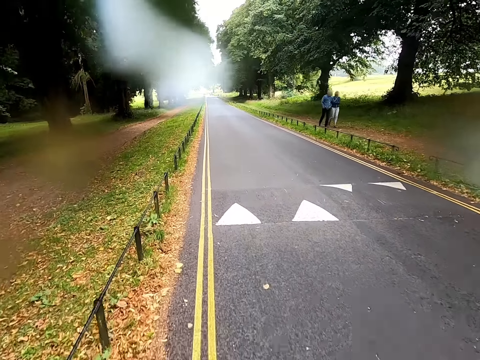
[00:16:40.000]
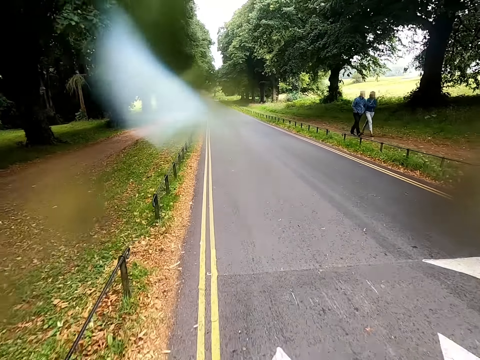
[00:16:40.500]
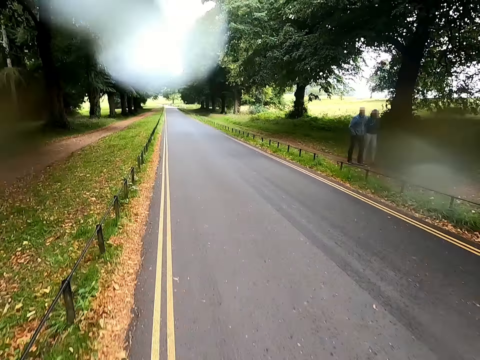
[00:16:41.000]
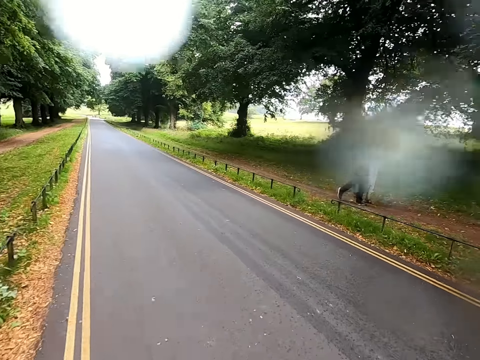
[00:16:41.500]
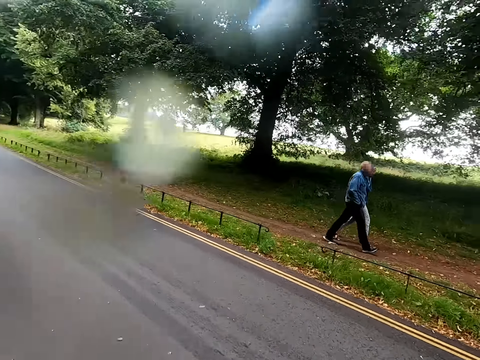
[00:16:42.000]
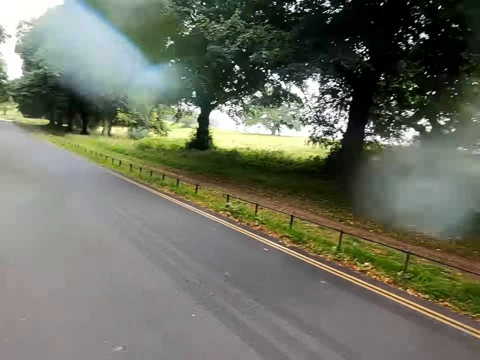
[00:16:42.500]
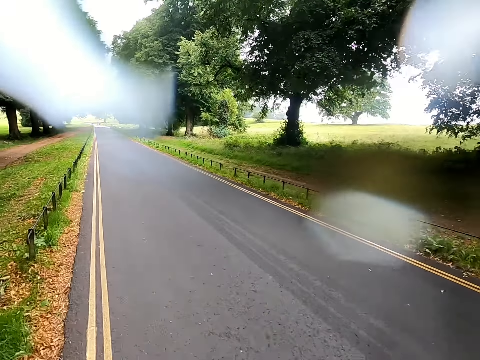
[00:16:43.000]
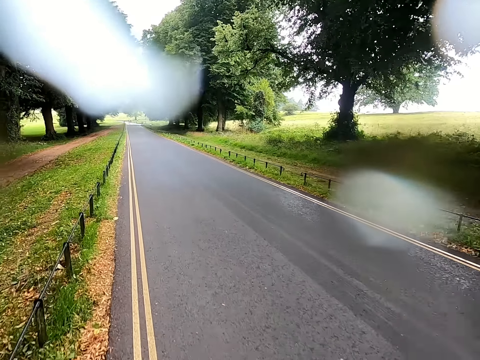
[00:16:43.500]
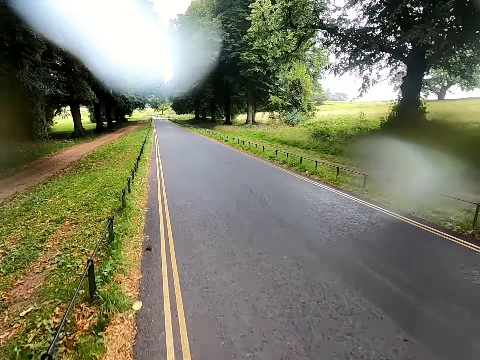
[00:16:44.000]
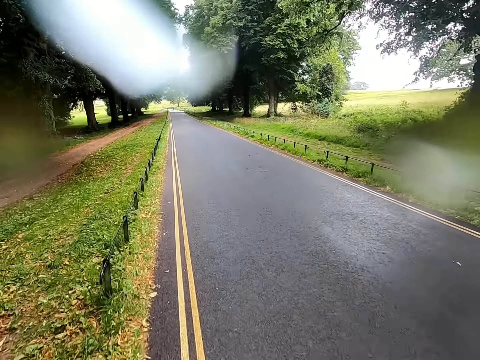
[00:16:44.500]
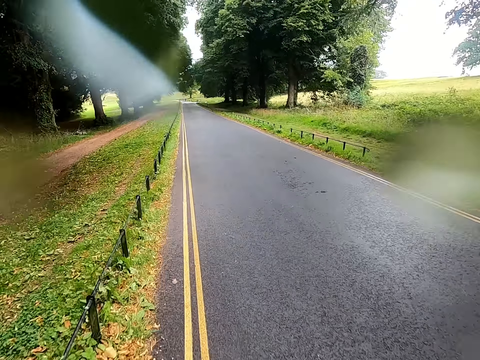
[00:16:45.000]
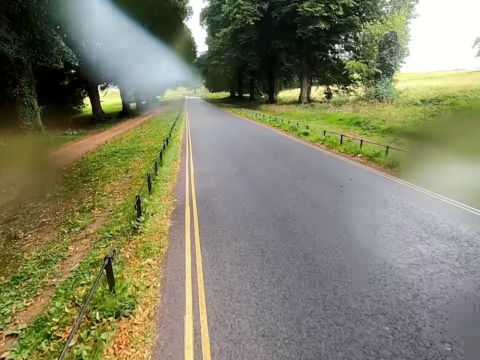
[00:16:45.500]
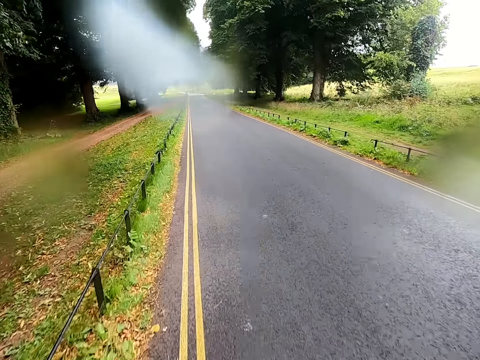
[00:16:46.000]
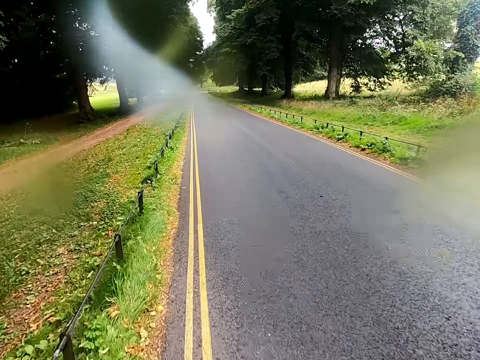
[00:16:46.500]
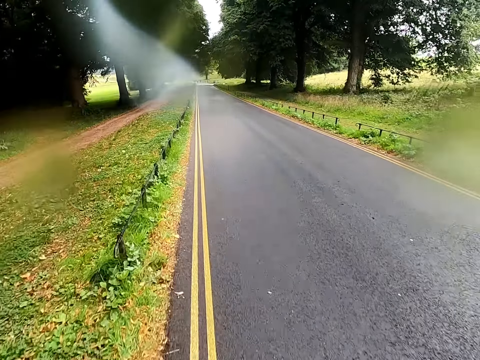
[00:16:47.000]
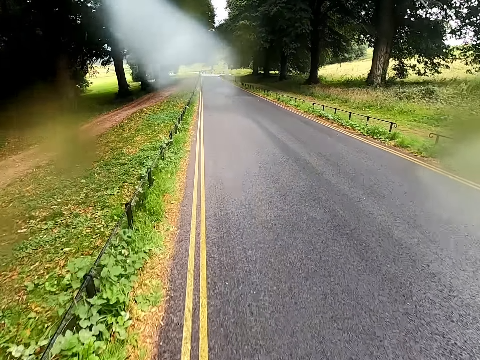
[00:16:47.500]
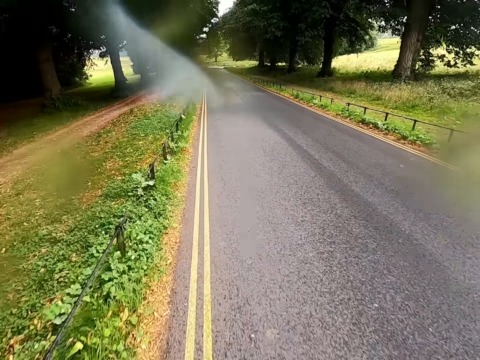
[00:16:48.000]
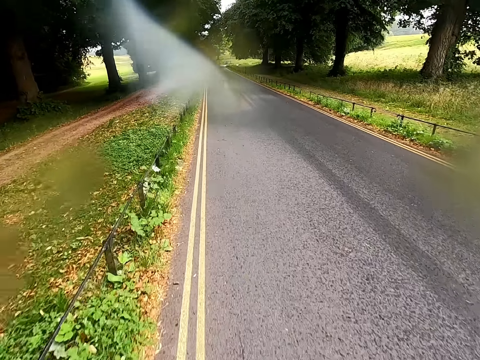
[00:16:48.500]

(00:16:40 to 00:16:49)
A man walks past the camera wearer. A lady walks past the camera wearer. The camera wearer rides a bicycle on a road.

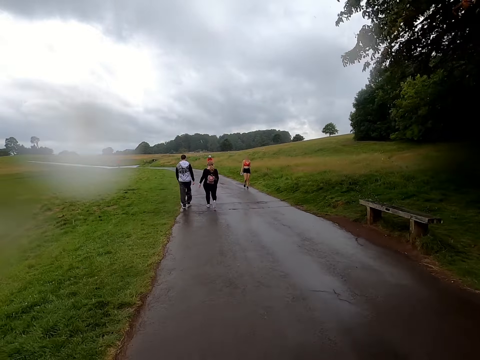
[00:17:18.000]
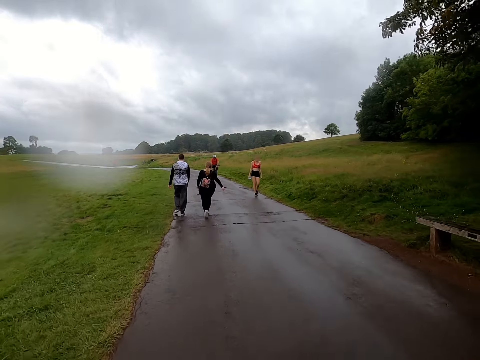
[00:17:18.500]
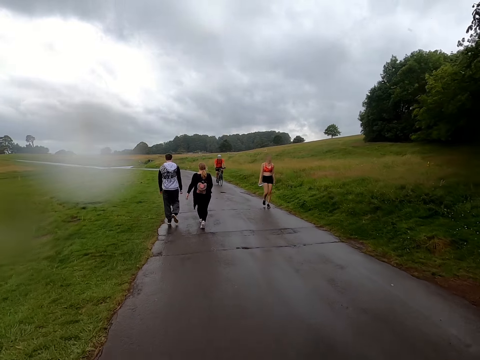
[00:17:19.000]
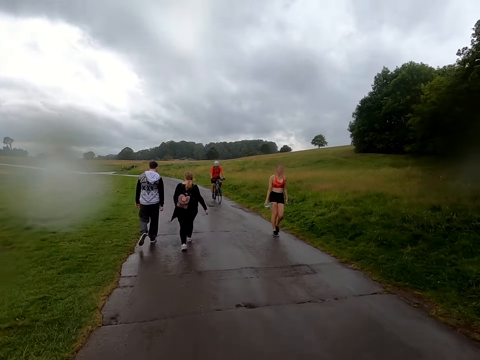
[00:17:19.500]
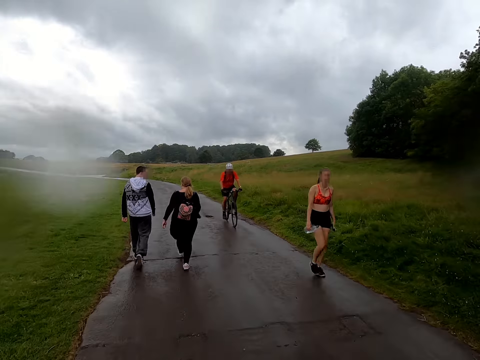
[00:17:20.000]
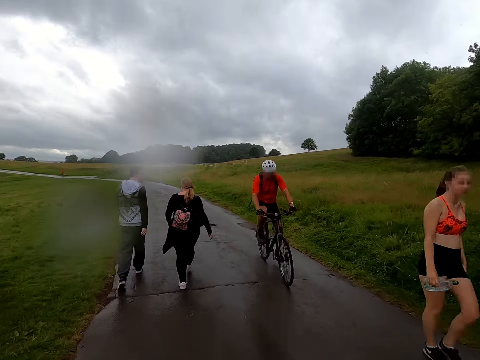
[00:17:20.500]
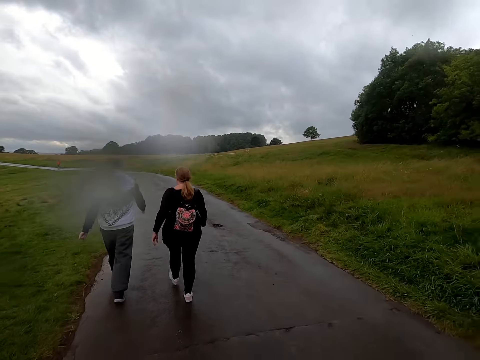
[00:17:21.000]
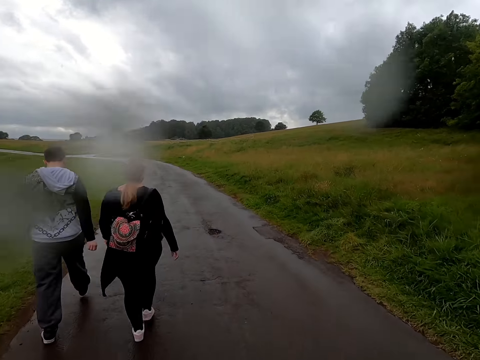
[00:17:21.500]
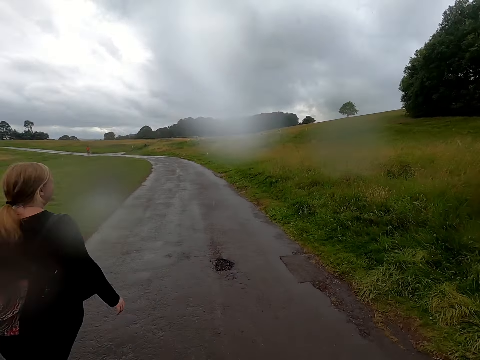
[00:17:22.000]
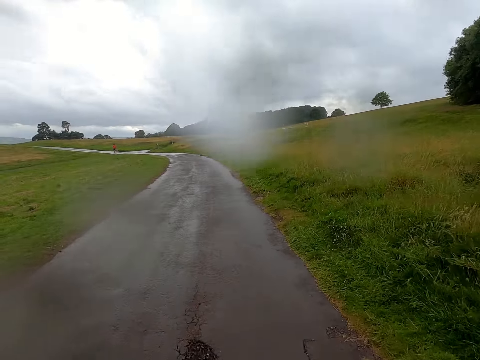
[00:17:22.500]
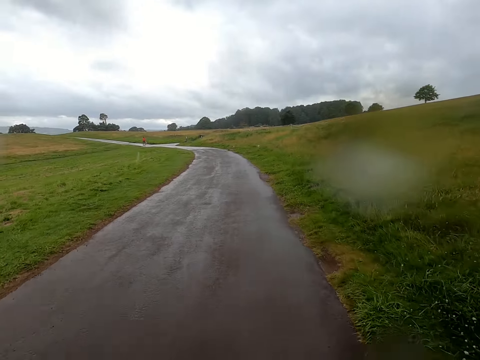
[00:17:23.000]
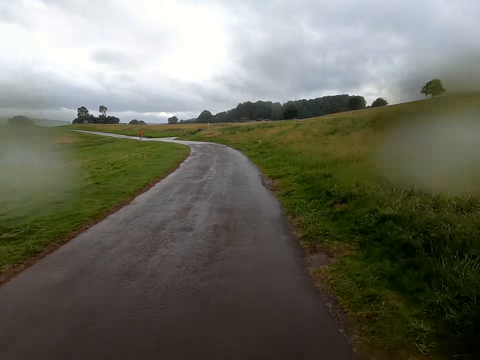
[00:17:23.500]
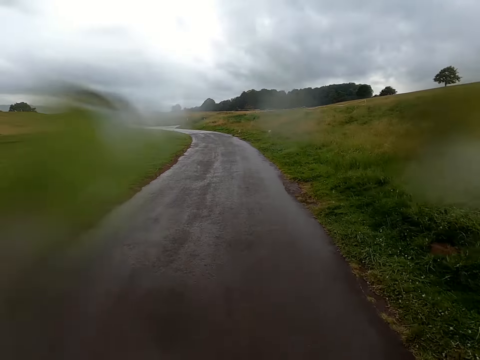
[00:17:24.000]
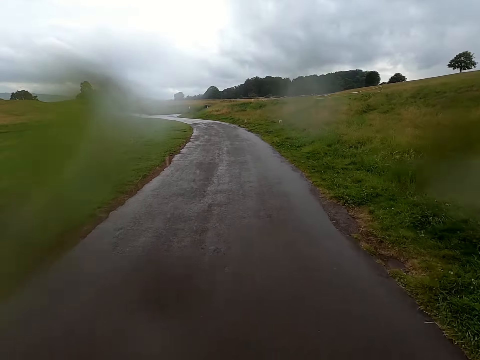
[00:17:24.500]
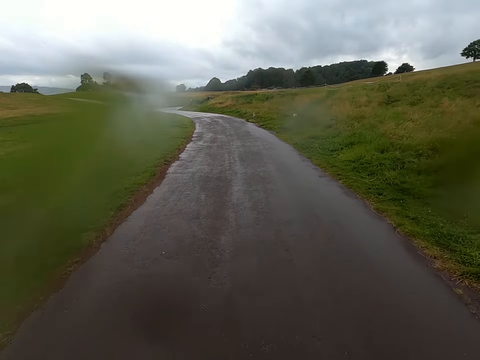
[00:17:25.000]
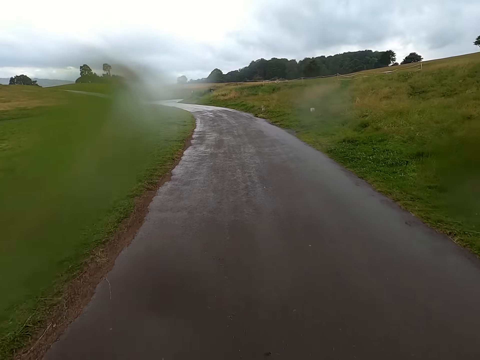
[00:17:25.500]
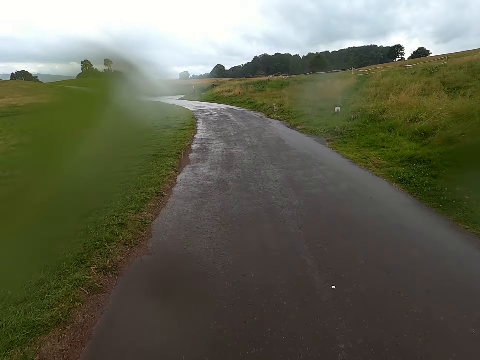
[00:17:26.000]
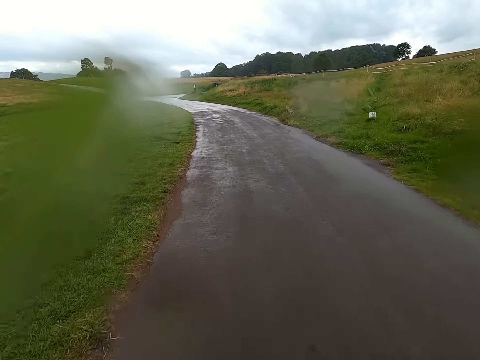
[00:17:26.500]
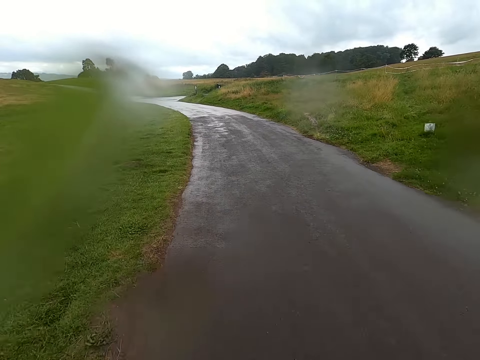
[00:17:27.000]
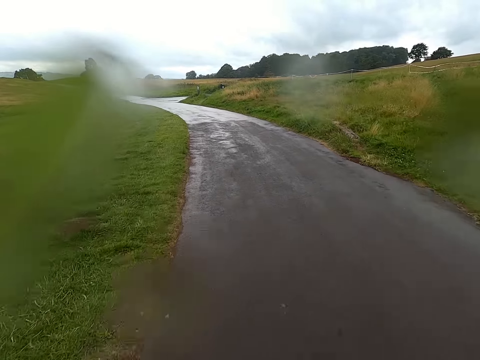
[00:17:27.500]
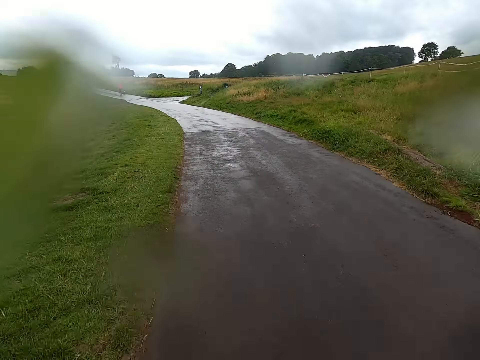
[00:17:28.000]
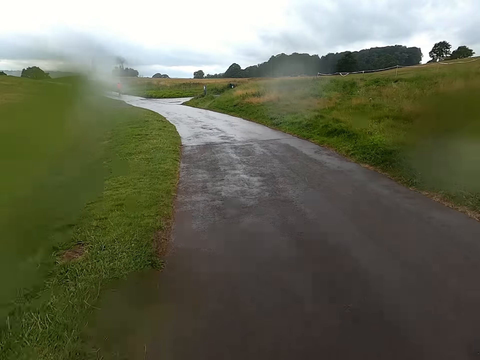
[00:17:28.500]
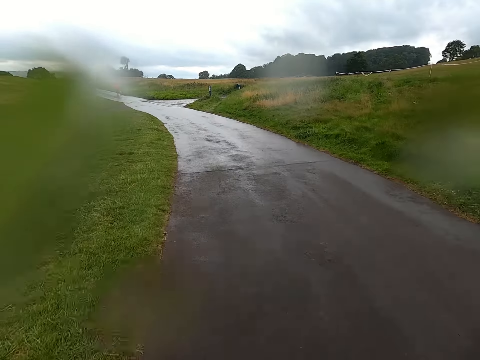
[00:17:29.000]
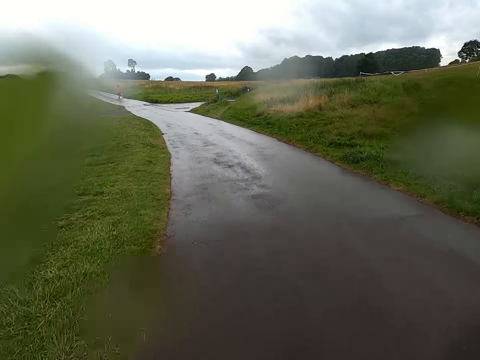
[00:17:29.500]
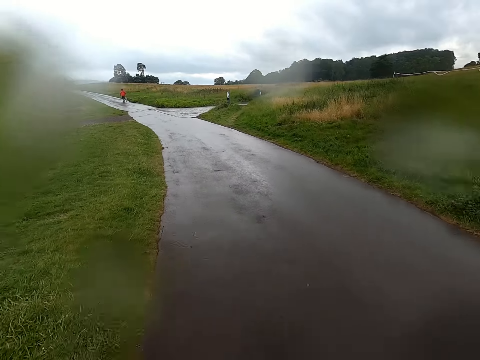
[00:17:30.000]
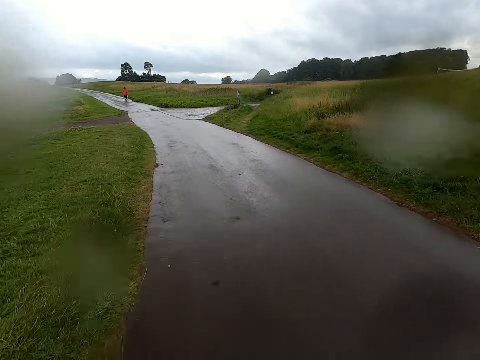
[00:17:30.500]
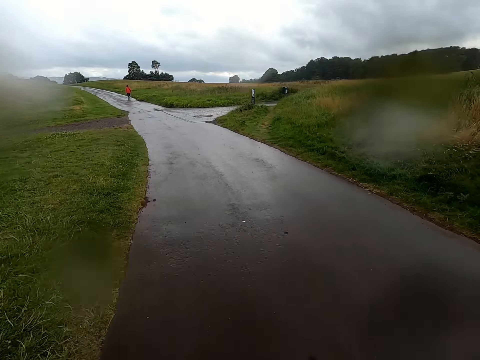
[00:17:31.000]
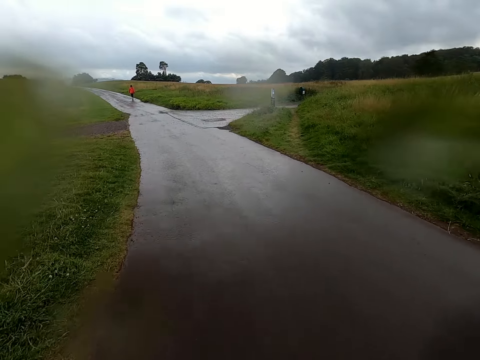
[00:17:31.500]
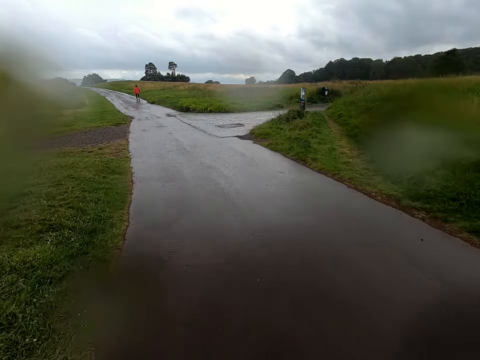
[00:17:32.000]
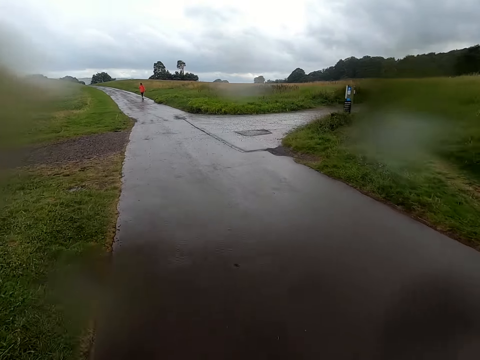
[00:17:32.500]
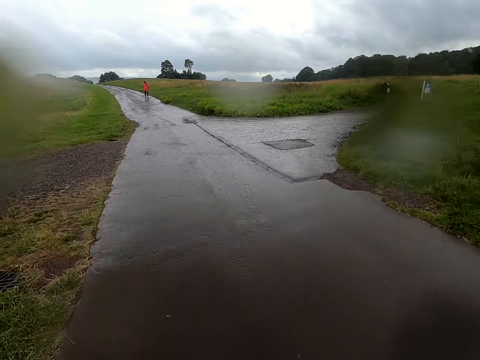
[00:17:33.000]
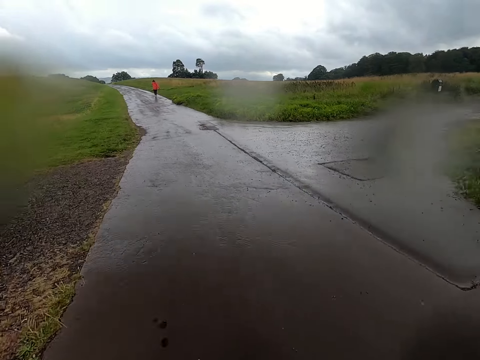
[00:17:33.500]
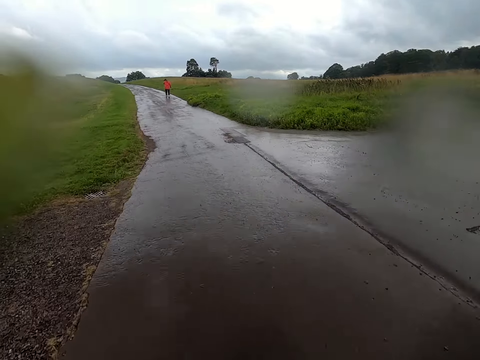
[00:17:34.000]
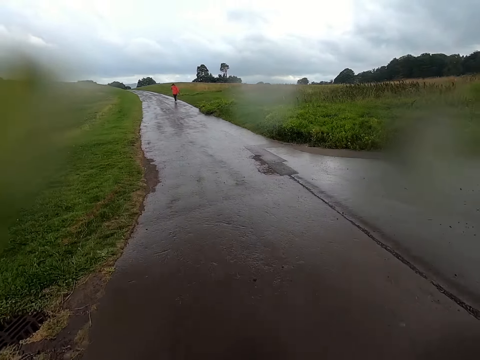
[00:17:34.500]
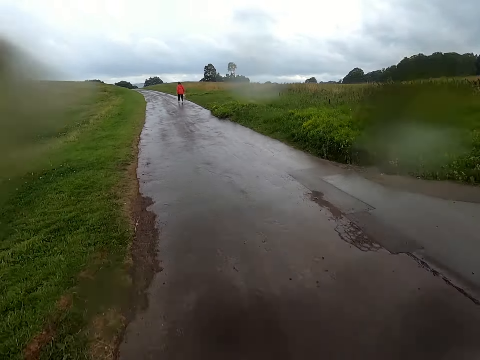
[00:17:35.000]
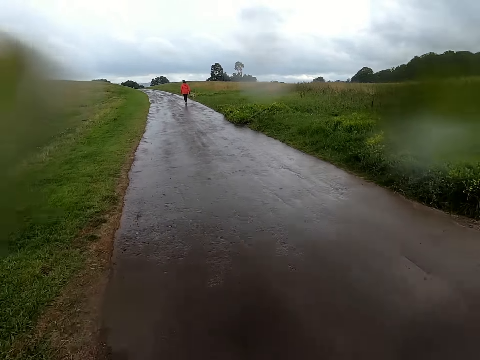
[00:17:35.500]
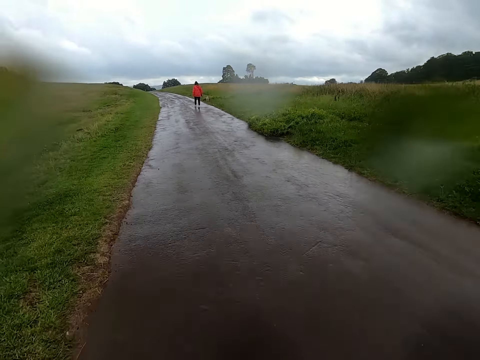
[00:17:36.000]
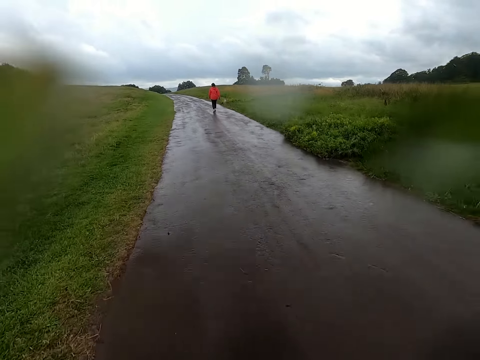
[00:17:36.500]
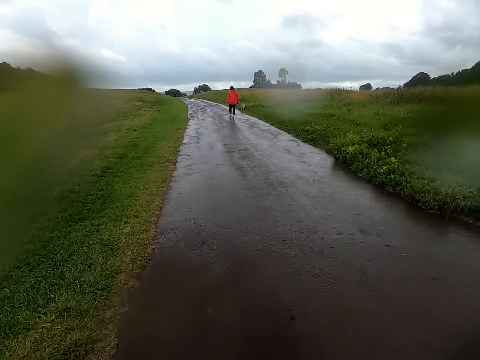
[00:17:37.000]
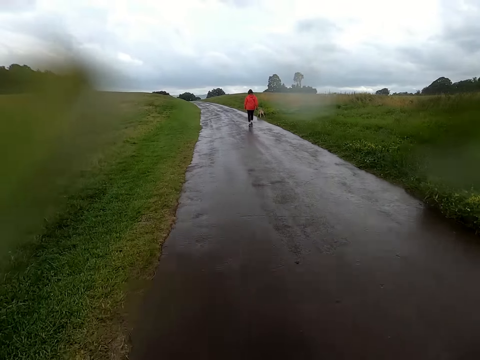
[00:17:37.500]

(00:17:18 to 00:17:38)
A lady walks past the camera wearer. A man drives past the camera wearer. The camera wearer rides a bicycle past another lady and another man. They ride the bicycle on a road.
